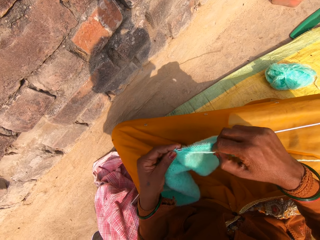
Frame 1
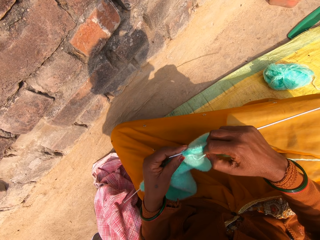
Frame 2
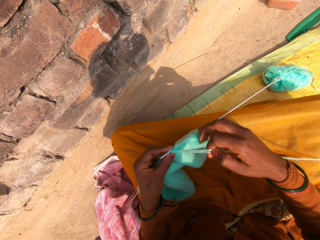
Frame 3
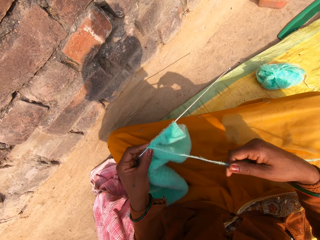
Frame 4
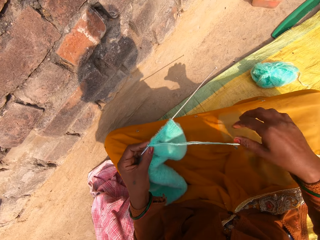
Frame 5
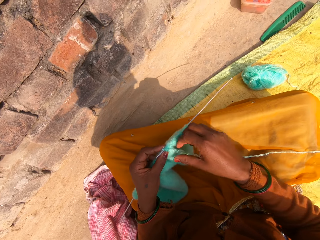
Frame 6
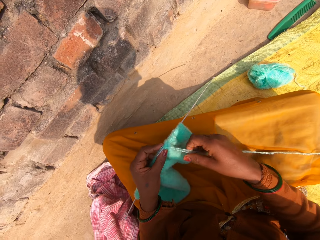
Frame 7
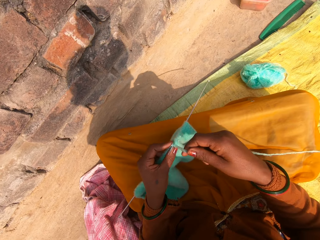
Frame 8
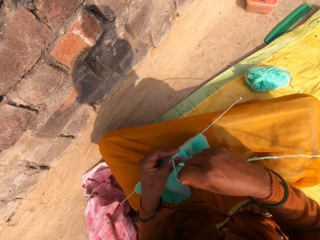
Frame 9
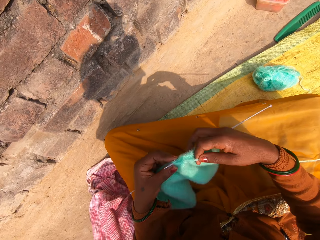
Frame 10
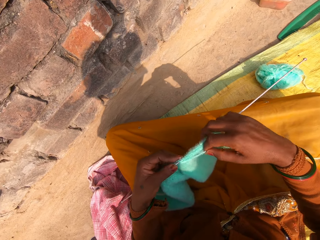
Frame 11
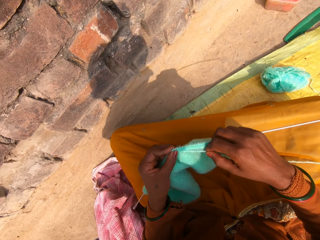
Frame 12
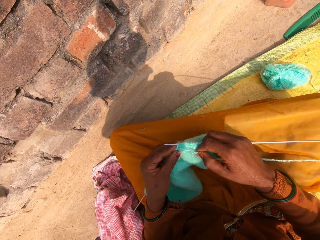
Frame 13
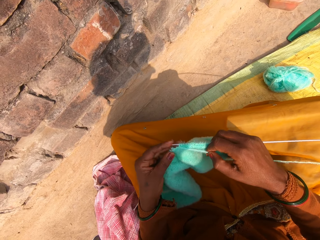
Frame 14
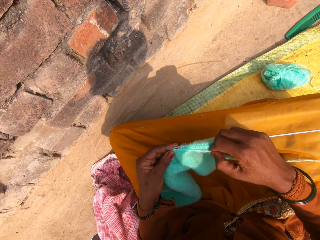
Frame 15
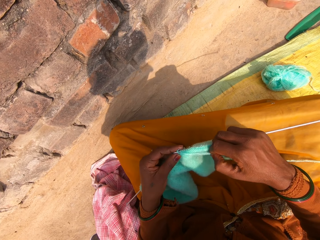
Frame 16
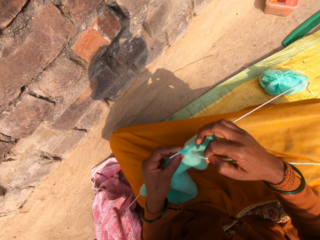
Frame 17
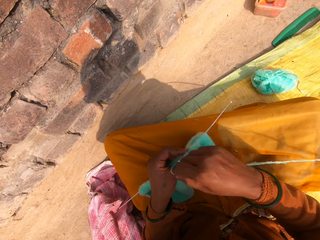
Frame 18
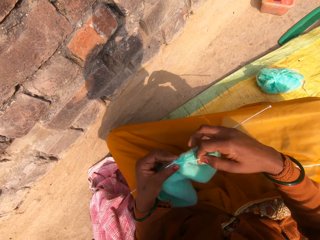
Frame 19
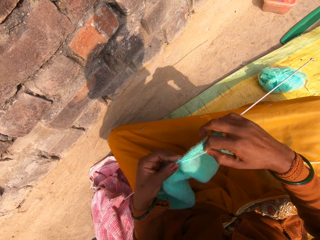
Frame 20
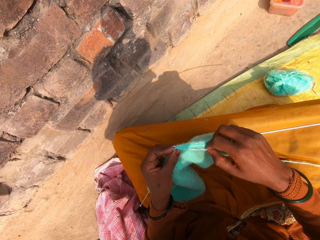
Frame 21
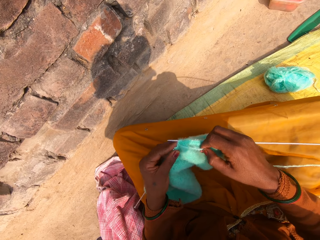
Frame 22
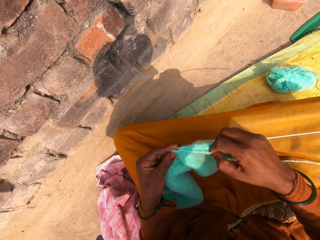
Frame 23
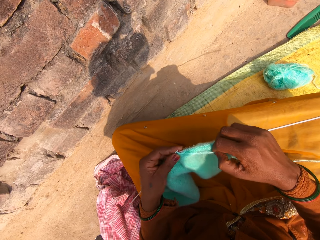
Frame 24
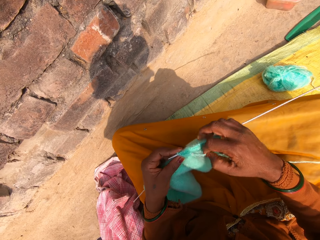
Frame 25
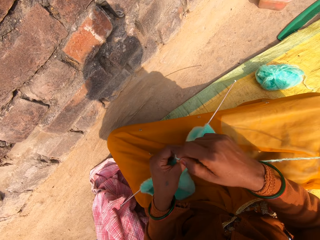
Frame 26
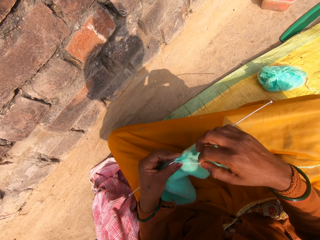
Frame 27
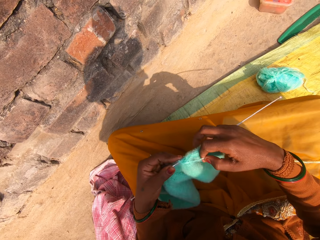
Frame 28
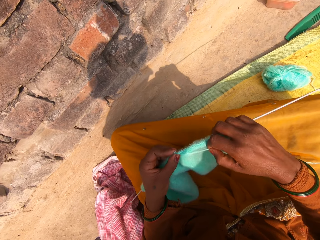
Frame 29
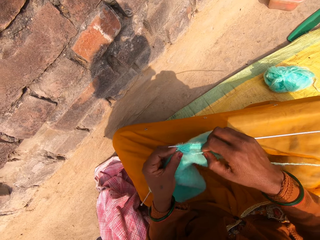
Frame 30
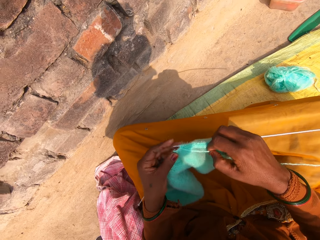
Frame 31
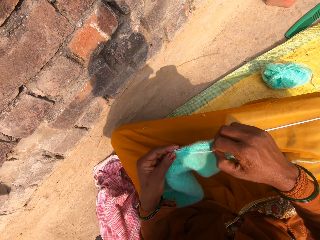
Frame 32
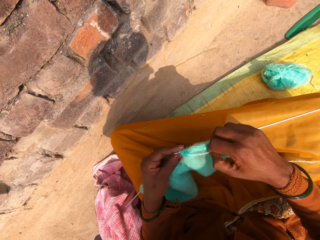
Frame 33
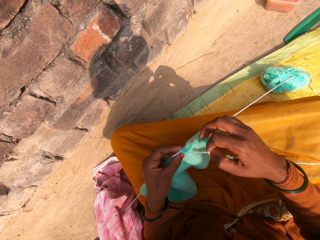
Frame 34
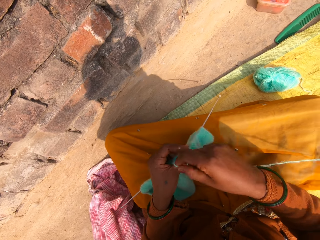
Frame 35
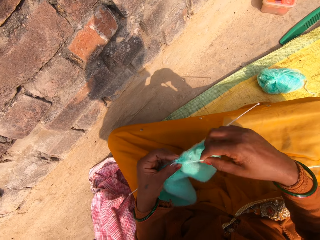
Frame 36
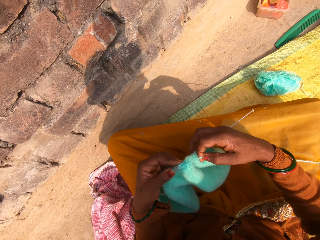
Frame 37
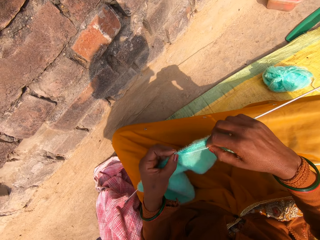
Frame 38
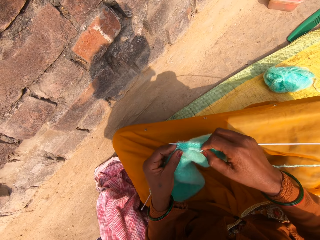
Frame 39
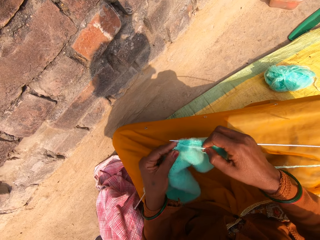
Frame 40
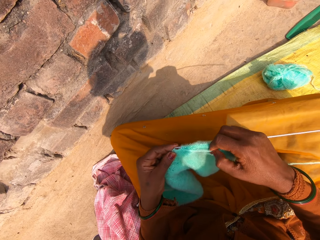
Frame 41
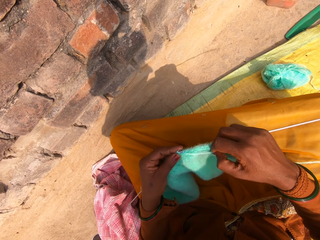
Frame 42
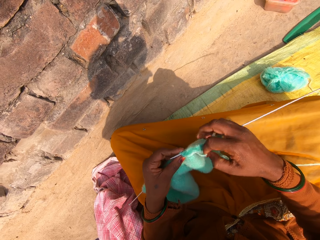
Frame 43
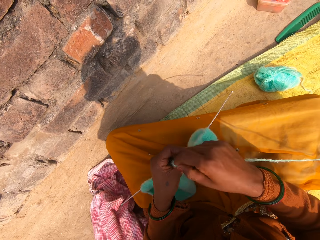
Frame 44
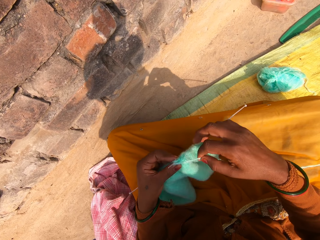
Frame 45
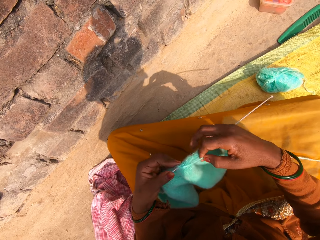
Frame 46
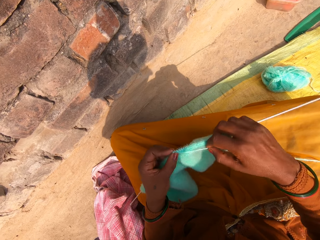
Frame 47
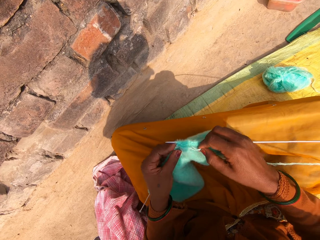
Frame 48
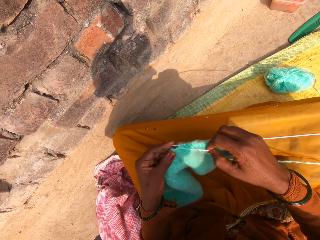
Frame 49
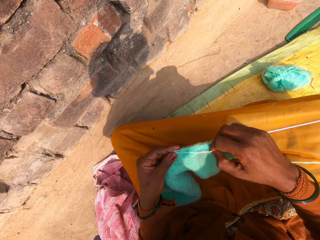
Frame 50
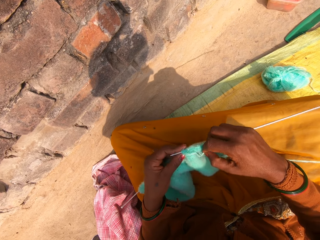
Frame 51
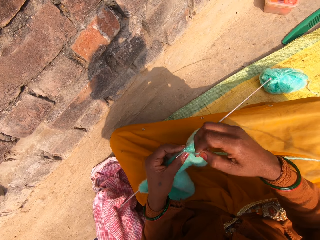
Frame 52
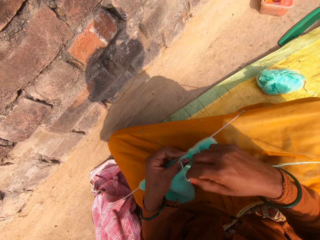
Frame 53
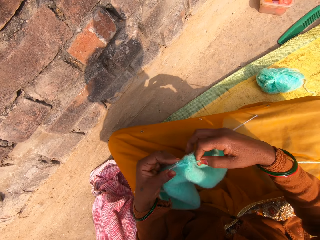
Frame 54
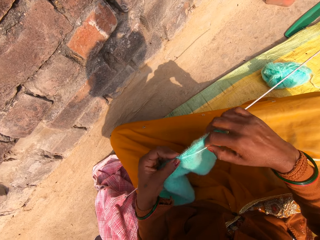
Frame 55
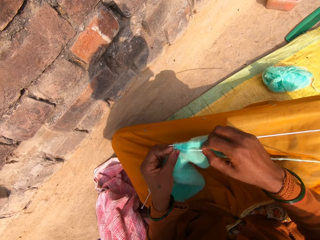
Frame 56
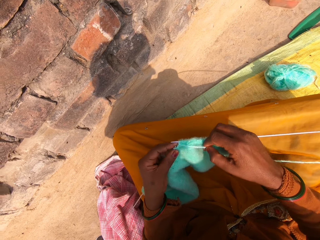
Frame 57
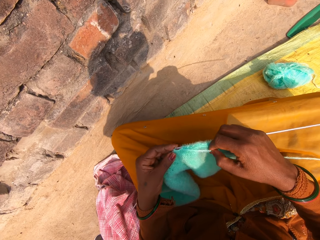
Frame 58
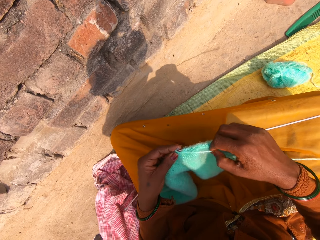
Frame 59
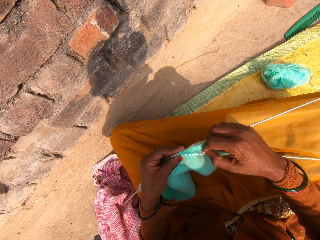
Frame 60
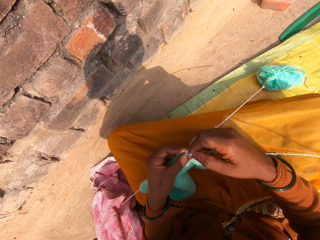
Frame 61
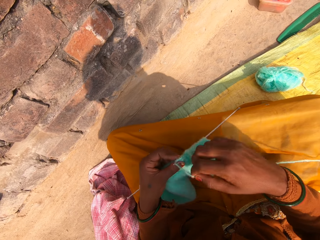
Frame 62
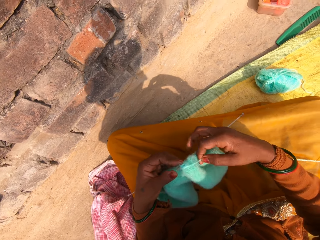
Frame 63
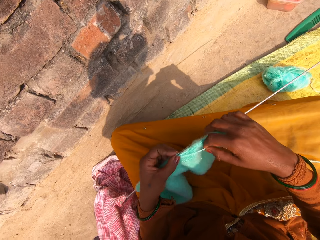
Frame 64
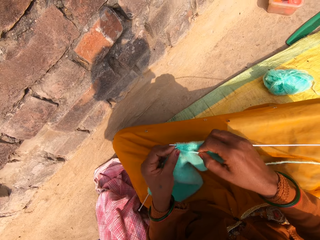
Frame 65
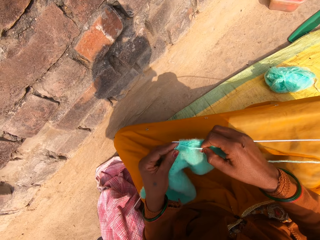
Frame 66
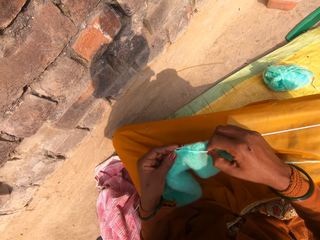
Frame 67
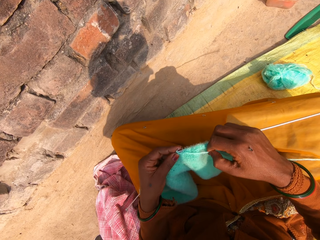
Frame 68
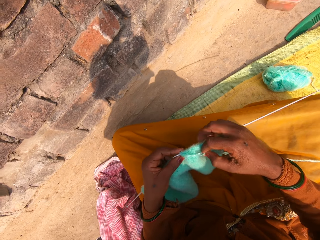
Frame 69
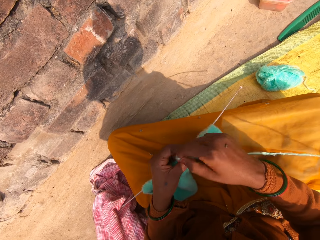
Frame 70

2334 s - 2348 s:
The camera wearer hooks a knitting thread with a single point knitting needle. They roll the knitting thread on the single point knitting needle. They knit a fabric. They hook the knitting thread with the single point knitting needle. They roll the knitting thread on the single point knitting needle. They knit the fabric. They hook the knitting thread with the single point knitting needle. They roll the knitting thread on the single point knitting needle. They knit the fabric. They hook the knitting thread with the single point knitting needle. They roll the knitting thread on the single point knitting needle. They knit the fabric. They hook the knitting thread with the single point knitting needle. They roll the knitting thread on the single point knitting needle. They knit the fabric. They hook the knitting thread with the single point knitting needle. They roll the knitting thread on the single point knitting needle. They knit the fabric. They hook the knitting thread with the single point knitting needle. They roll the knitting thread on the single point knitting needle. They knit the fabric. They hook the knitting thread with the single point knitting needle.

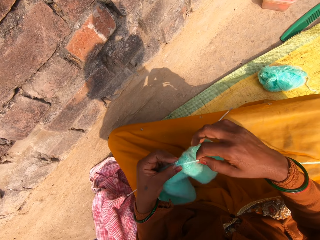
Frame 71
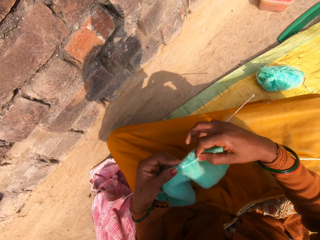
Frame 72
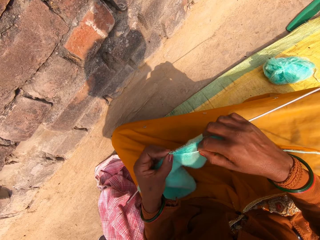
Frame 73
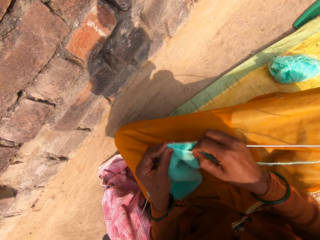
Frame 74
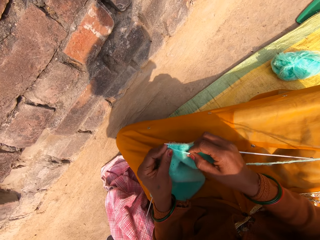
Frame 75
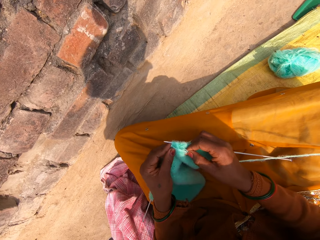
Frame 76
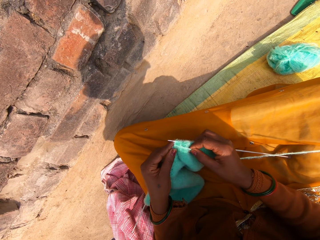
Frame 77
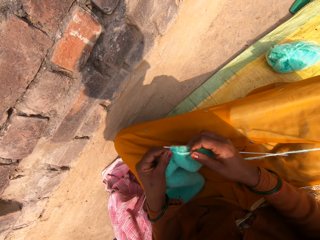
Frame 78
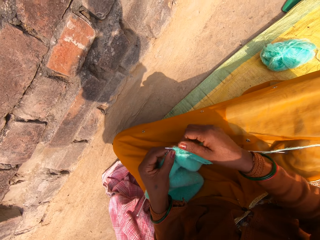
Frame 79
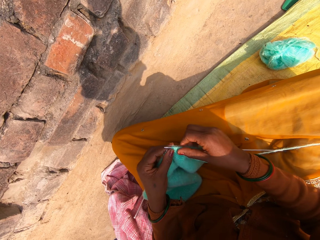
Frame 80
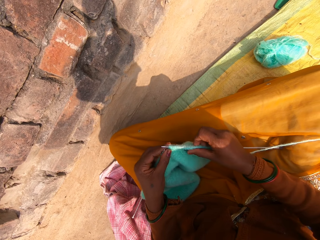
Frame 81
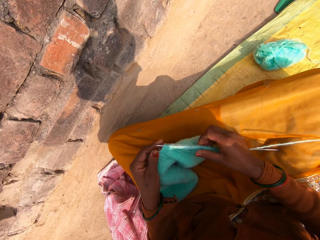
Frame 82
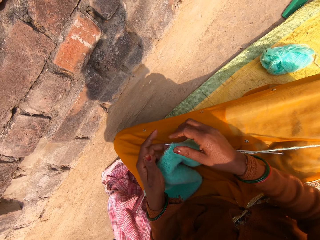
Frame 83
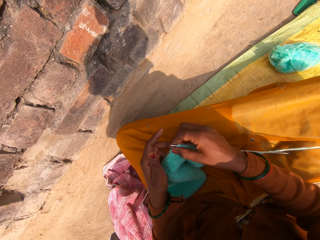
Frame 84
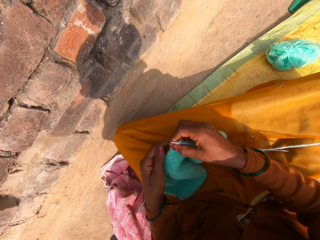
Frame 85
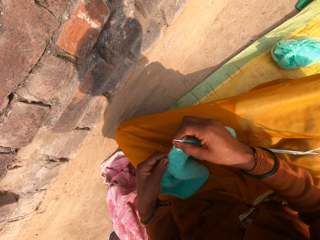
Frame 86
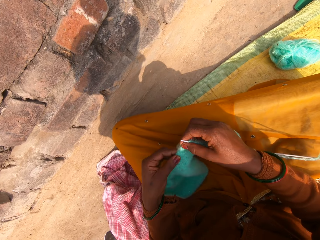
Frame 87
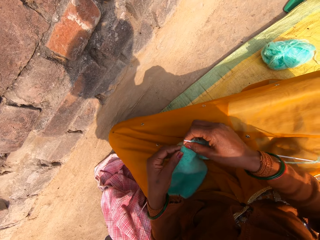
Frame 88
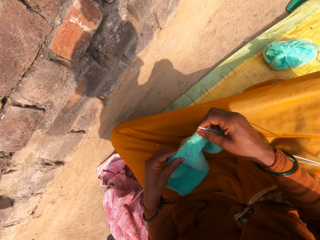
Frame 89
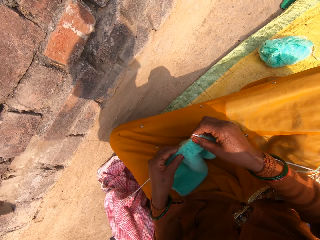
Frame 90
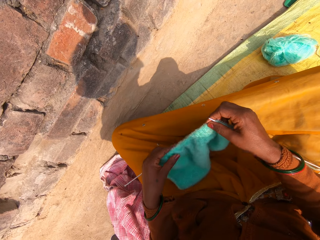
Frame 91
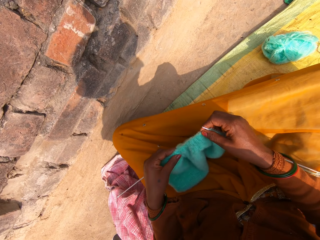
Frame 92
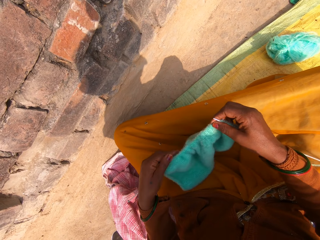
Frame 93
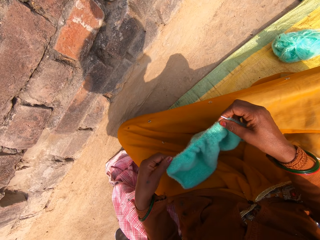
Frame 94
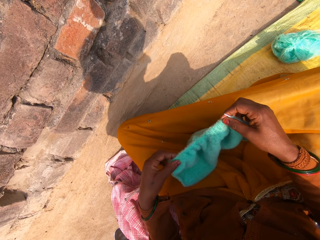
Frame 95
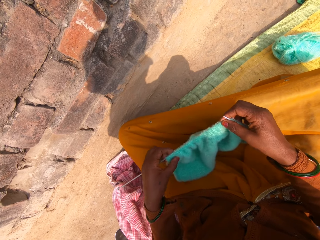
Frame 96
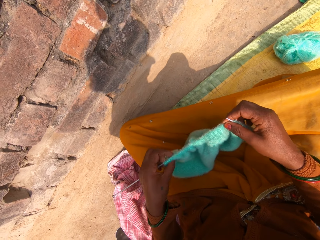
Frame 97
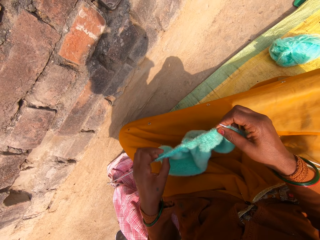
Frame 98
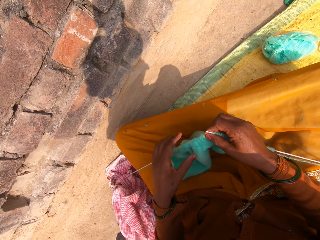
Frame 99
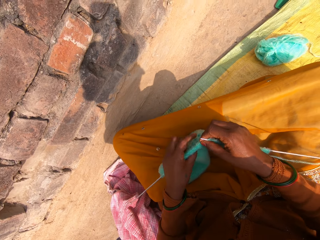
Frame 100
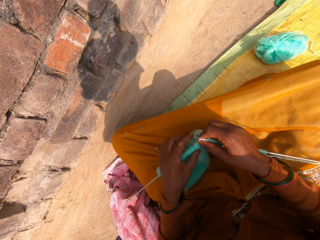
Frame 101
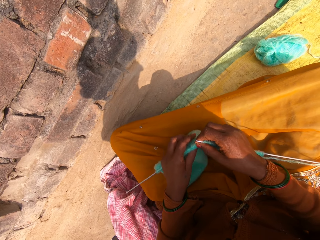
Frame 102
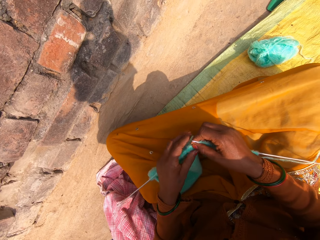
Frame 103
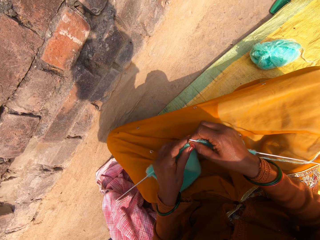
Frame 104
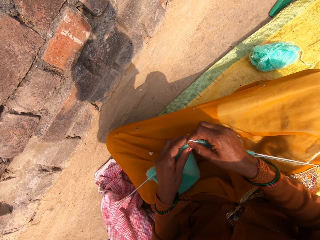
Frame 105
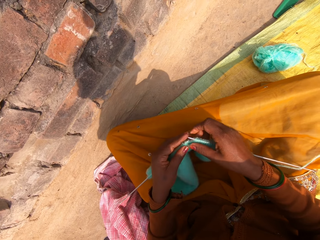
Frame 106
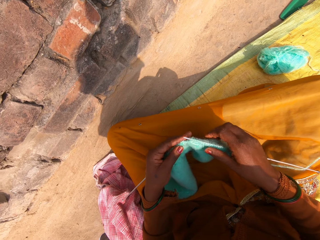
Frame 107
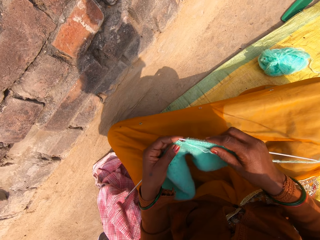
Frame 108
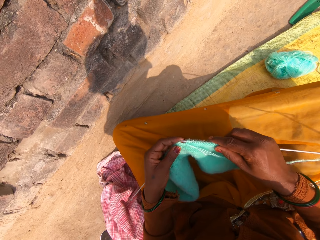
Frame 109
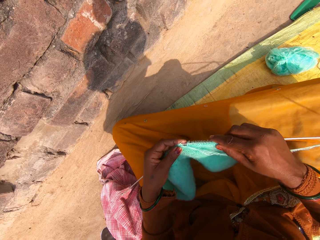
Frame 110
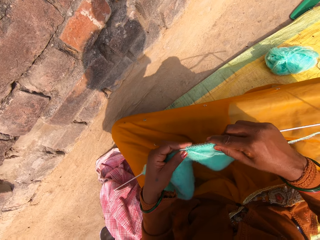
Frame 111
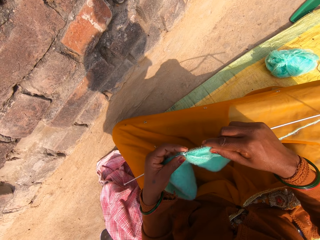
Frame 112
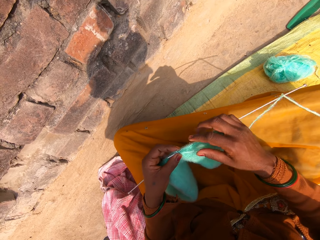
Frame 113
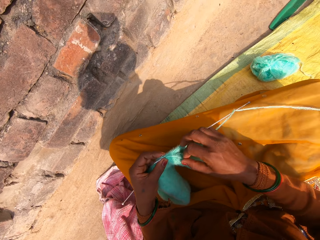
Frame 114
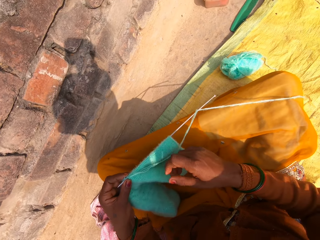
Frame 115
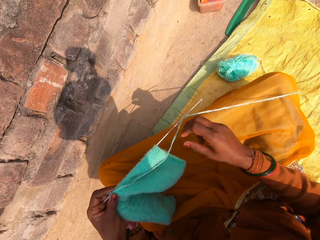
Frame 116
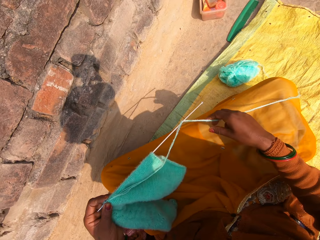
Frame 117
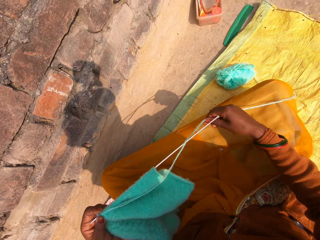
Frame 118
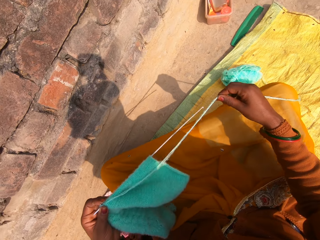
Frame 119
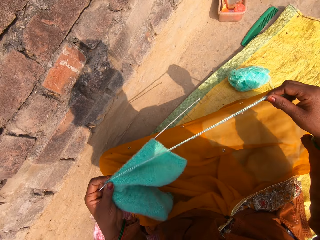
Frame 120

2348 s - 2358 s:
The camera wearer rolls a knitting thread on a single point knitting needle. She knits a fabric. She adjusts the knitted wool on the knitting pin with her right hand. She adjusts the knitted wool on the knitting pin with her left hand. She puts the knitting pin through the knitted wool with her right hand. She hooks the knitting thread with the single point knitting needle. She moves the camera around. She stretches the wool with her right hand.
